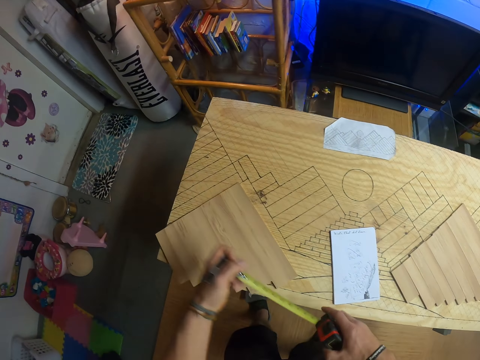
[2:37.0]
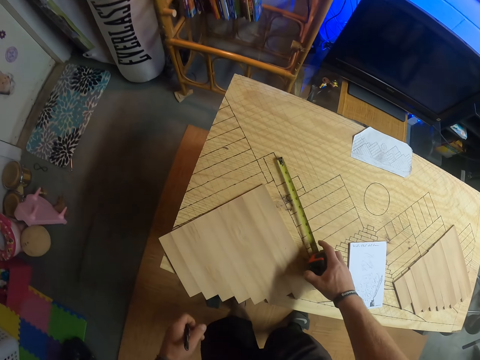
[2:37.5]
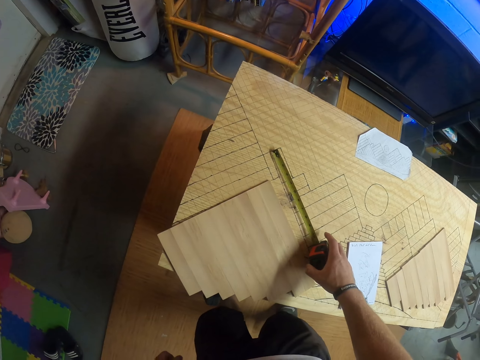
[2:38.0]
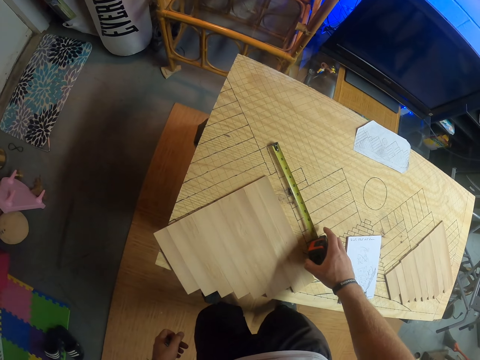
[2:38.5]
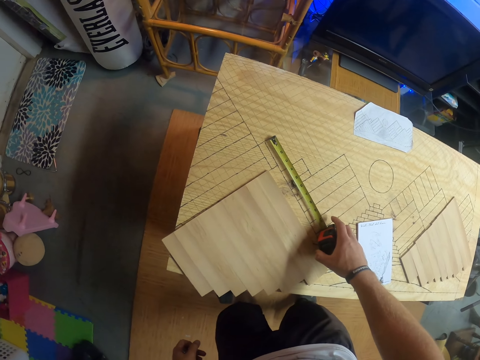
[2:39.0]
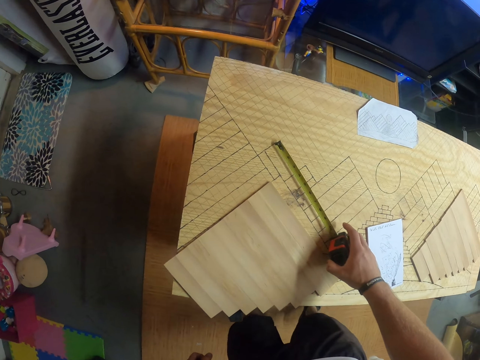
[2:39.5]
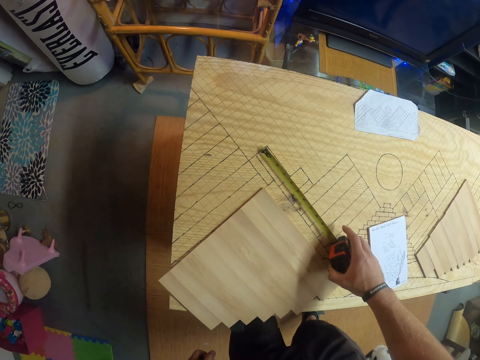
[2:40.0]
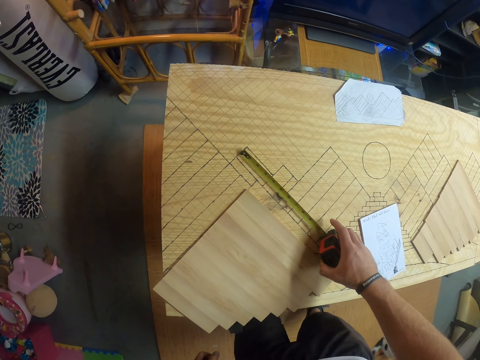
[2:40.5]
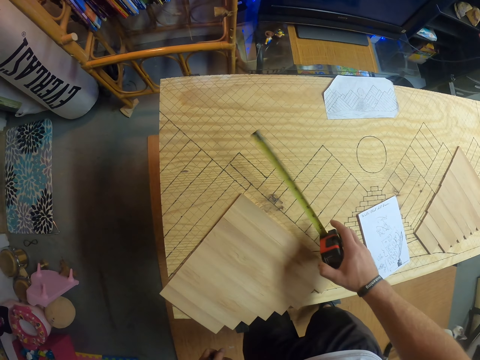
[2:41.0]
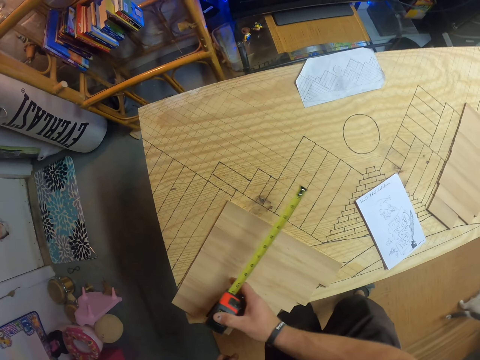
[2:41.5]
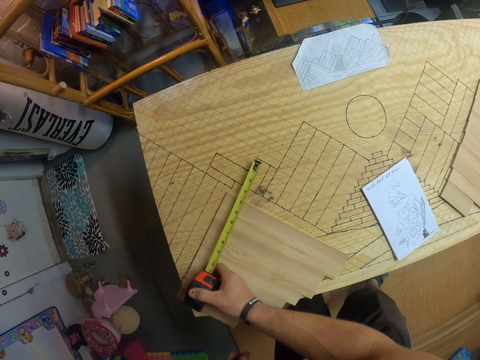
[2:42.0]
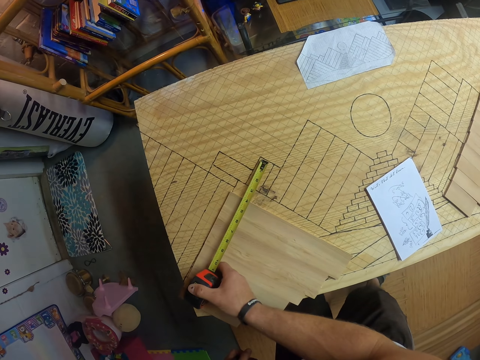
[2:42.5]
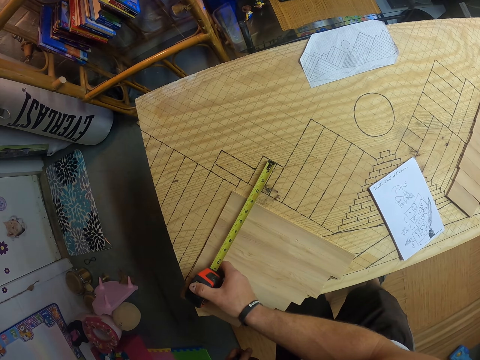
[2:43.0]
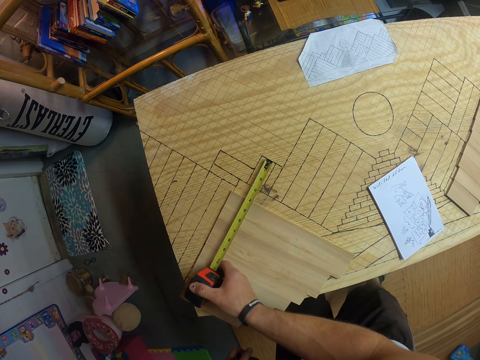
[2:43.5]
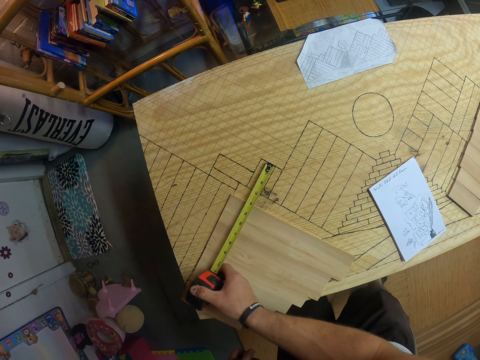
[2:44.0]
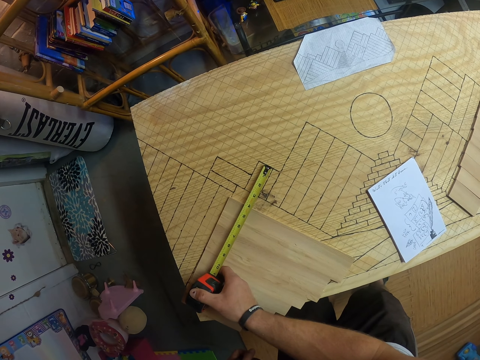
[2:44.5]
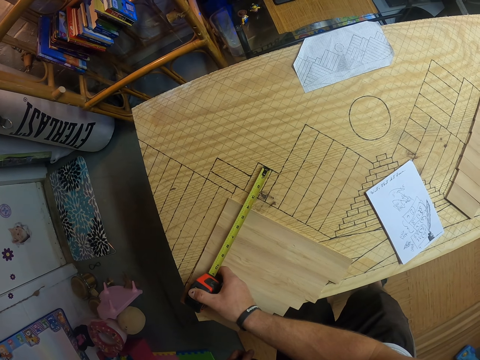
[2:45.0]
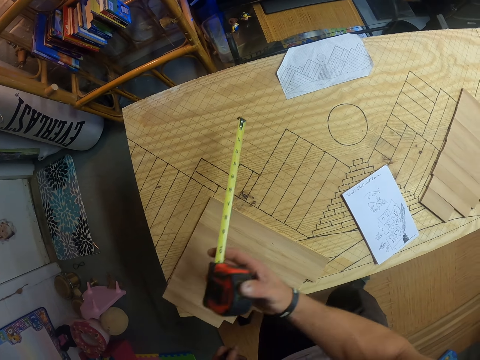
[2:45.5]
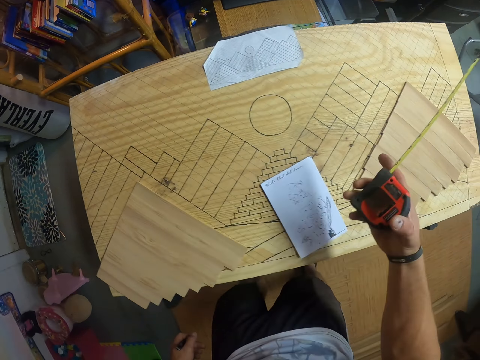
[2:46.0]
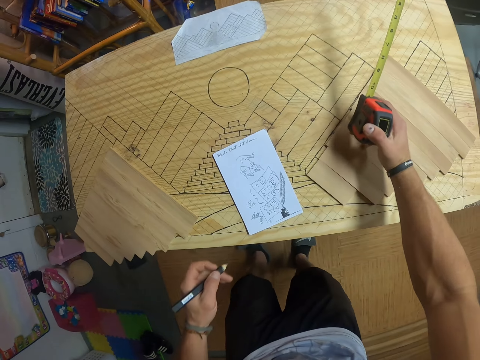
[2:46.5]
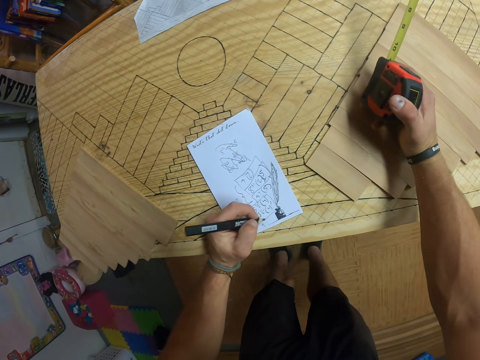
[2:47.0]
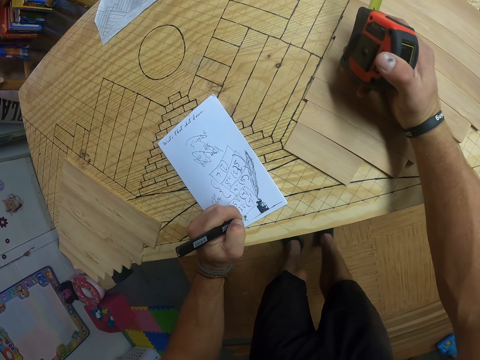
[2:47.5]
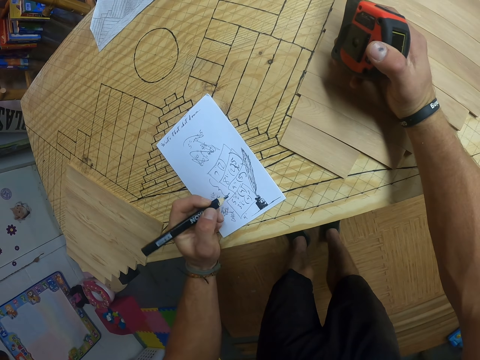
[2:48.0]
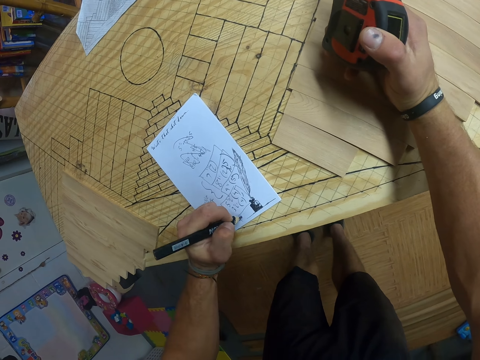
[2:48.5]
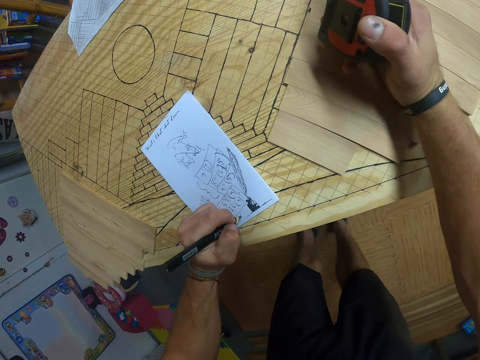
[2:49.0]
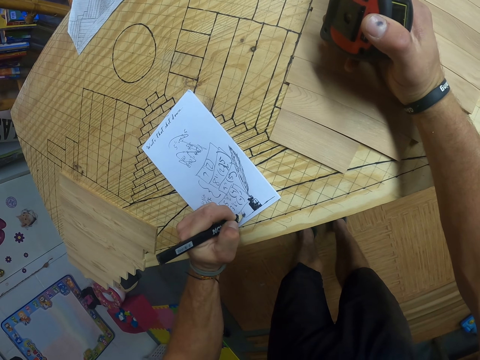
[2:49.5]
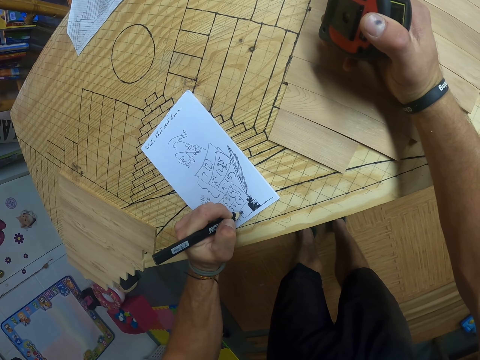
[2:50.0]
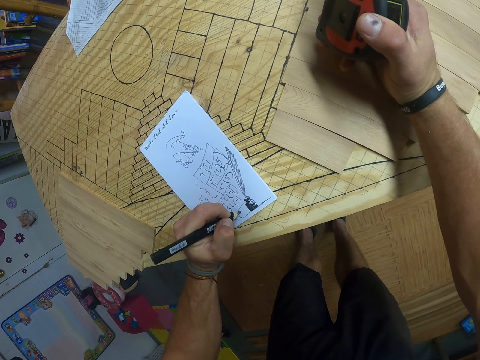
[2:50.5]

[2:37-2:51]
The camera wearer pulls out the tape measure in his right hand with his left hand. He measures the bamboo board with the tape measure in his right hand. He holds the measuring tape. He measures the wood on the bamboo board with the tape measure in his right hand. He places his right hand on the wood. He writes on the paper with the pencil in his left hand.

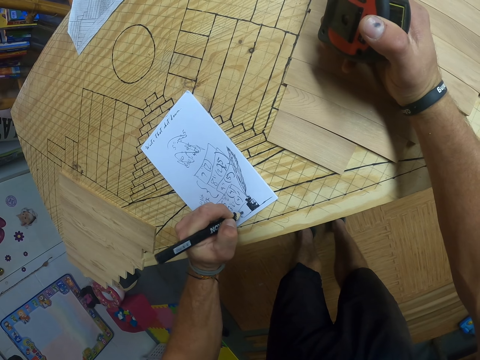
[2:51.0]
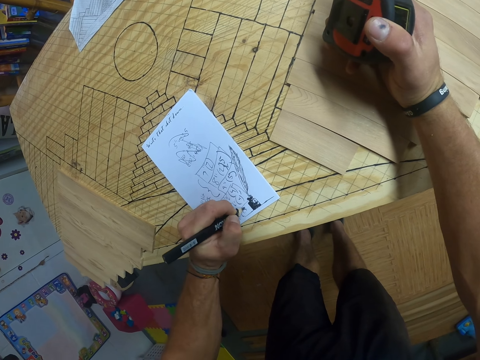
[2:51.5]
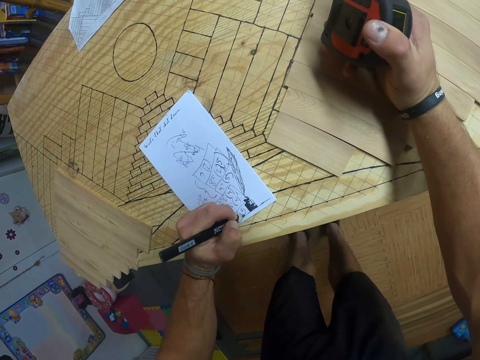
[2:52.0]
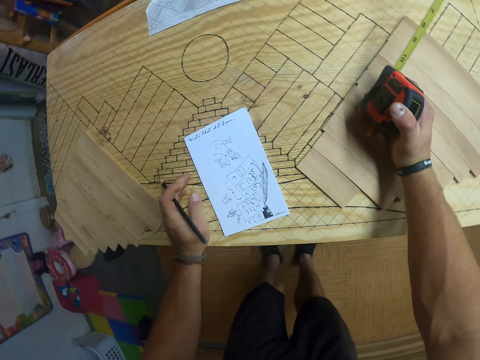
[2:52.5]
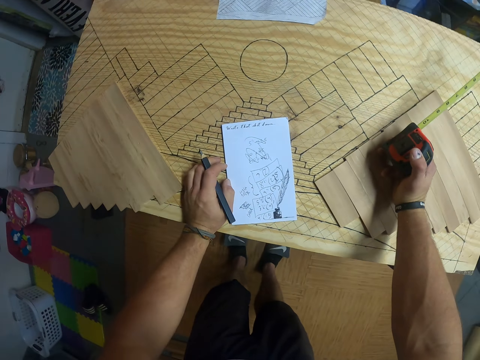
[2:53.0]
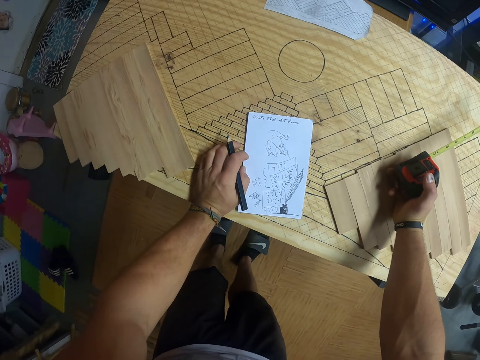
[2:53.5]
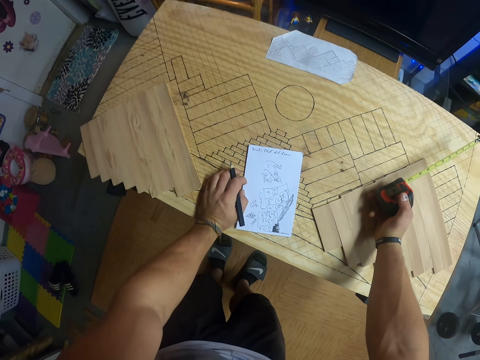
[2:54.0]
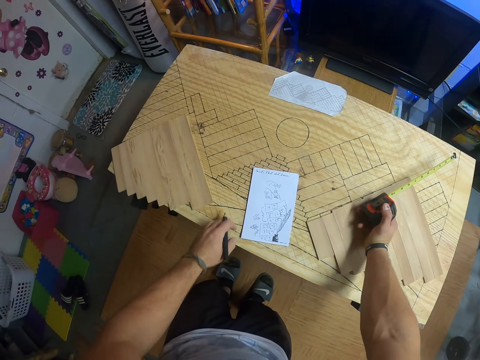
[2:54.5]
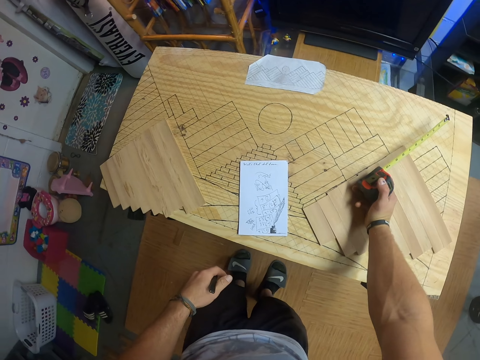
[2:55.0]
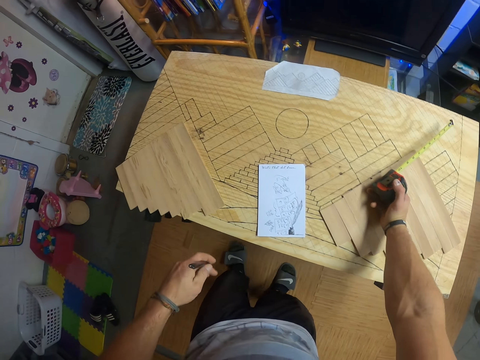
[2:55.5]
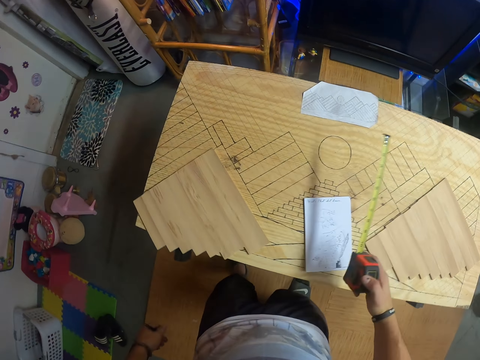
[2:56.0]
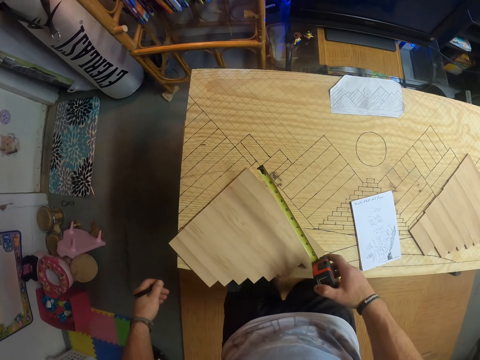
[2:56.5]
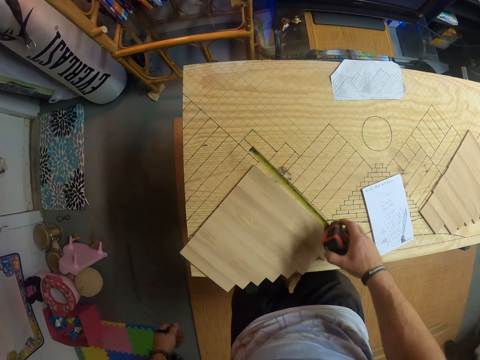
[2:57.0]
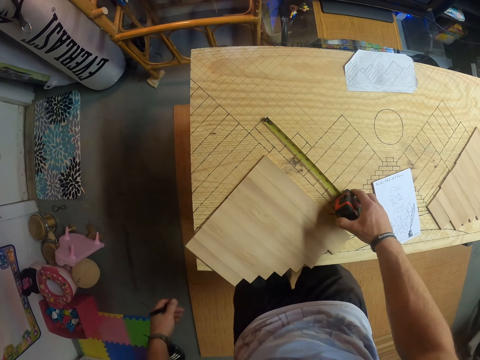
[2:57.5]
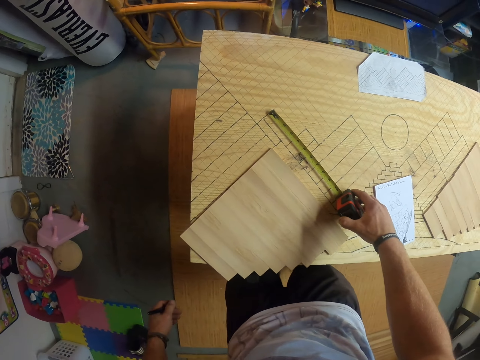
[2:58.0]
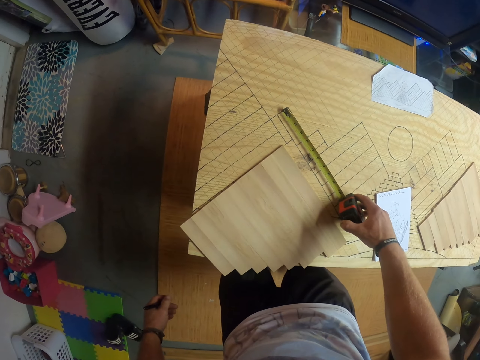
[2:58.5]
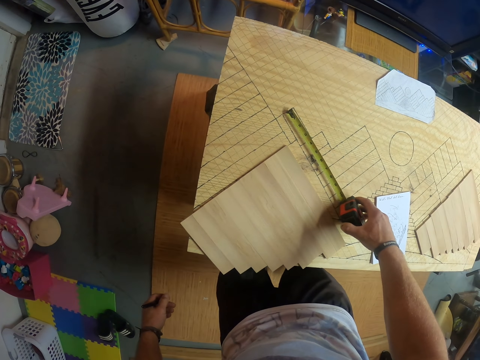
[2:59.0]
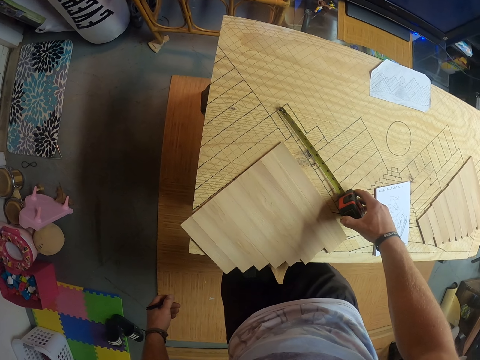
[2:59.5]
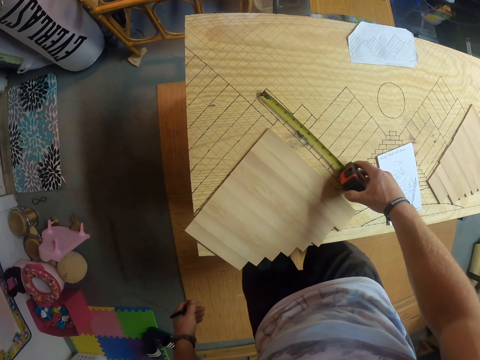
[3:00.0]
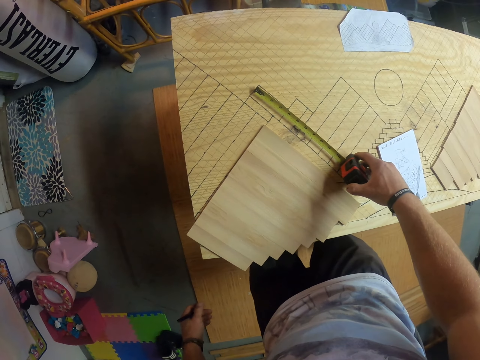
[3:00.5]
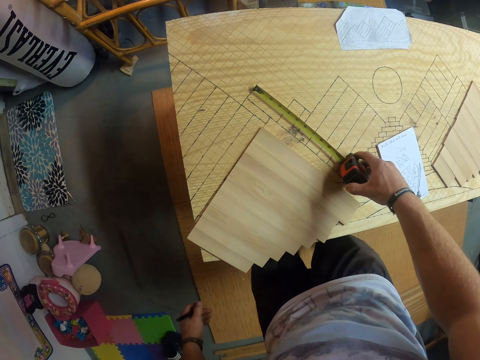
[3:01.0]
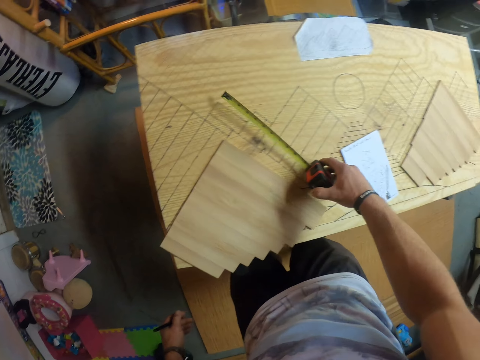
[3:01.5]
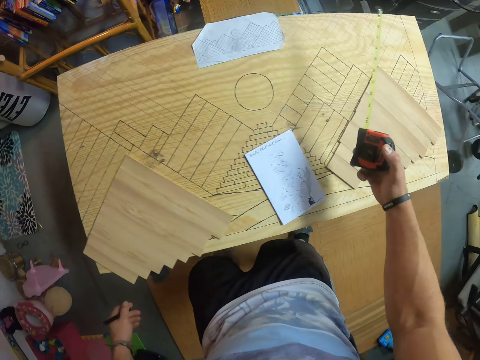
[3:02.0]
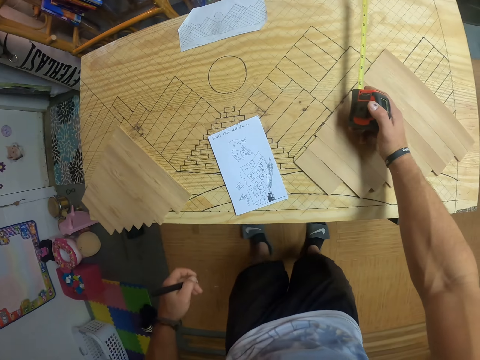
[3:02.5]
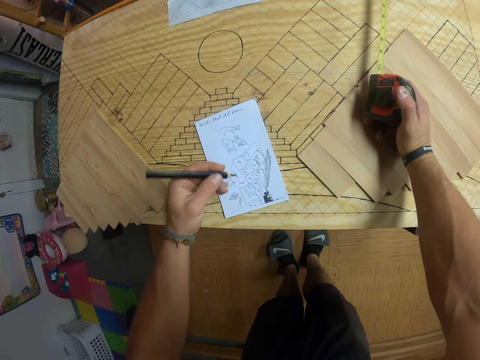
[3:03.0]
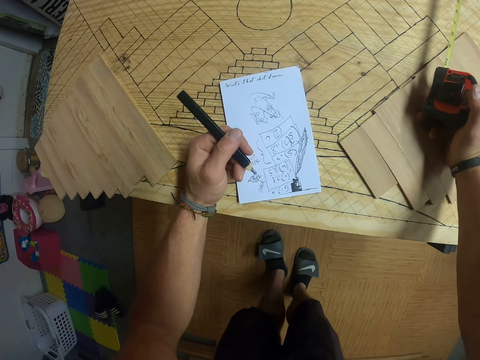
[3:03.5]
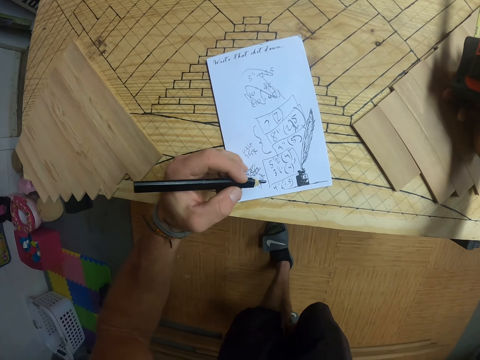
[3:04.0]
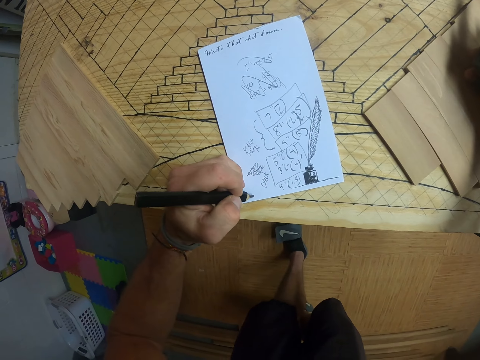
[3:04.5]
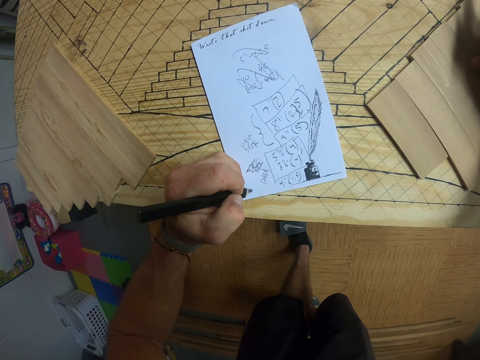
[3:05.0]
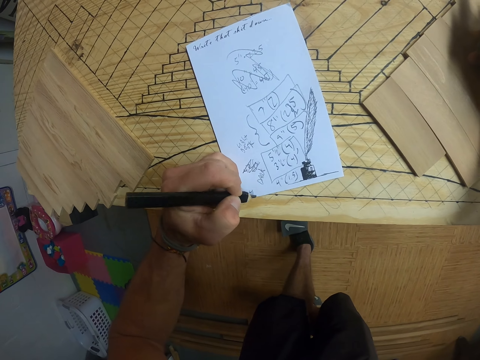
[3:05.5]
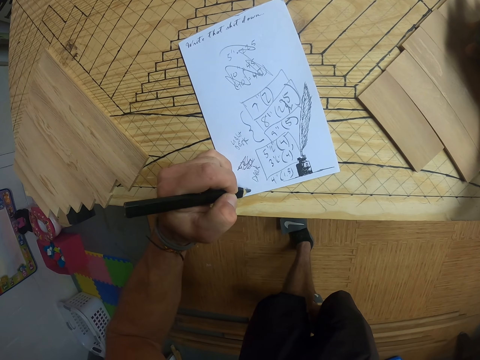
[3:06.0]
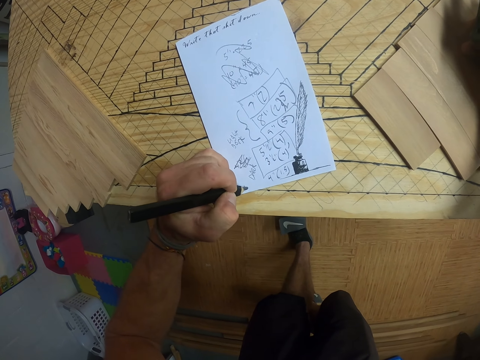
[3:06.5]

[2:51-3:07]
The camera wearer places his left hand on the bamboo board. He holds a measuring tape. He measures the bamboo board with the tape measure in his right hand. He places his right hand on the wood. He places his left hand on the bamboo board. He writes on the paper with the pencil in his left hand.
